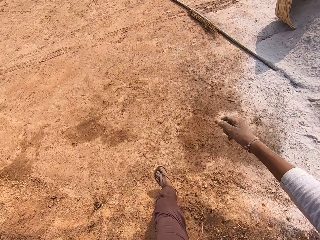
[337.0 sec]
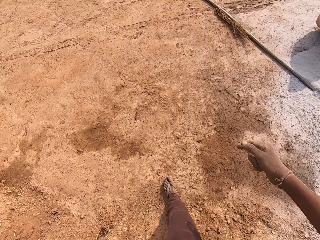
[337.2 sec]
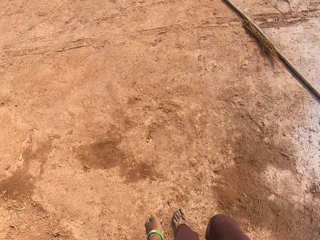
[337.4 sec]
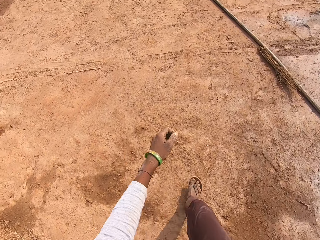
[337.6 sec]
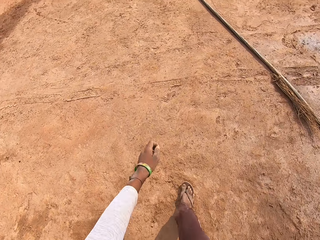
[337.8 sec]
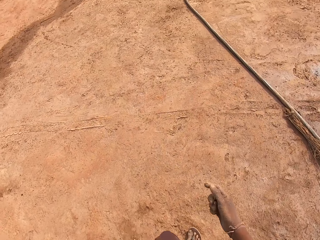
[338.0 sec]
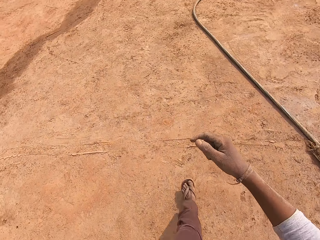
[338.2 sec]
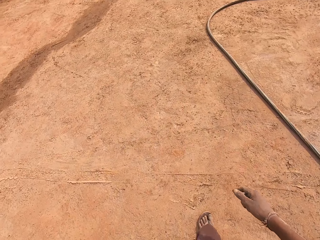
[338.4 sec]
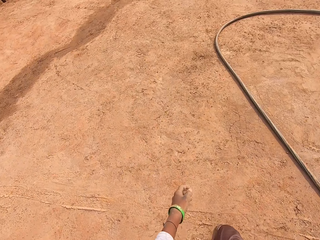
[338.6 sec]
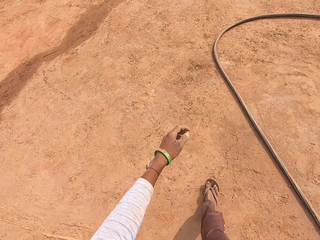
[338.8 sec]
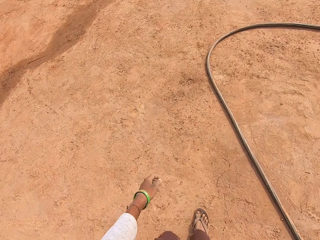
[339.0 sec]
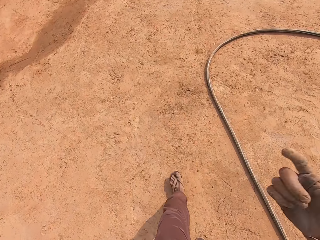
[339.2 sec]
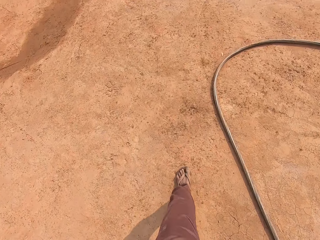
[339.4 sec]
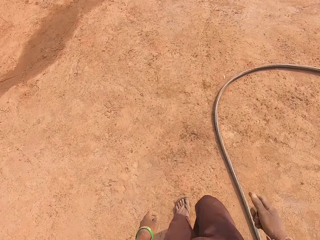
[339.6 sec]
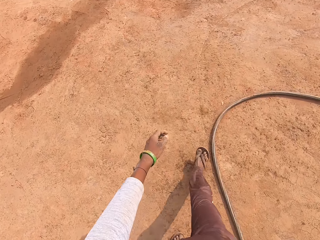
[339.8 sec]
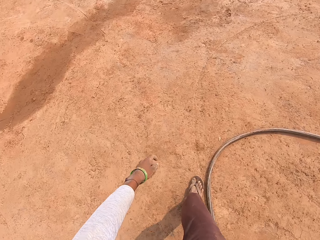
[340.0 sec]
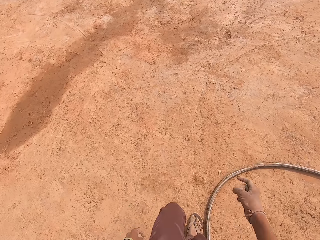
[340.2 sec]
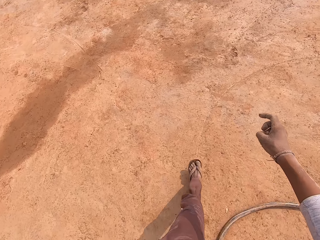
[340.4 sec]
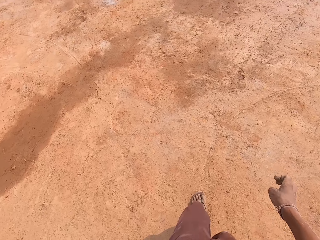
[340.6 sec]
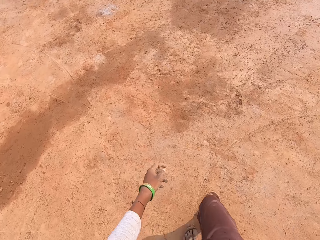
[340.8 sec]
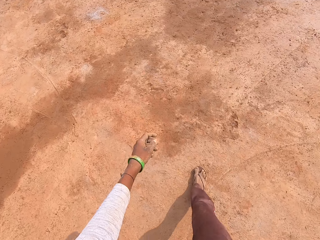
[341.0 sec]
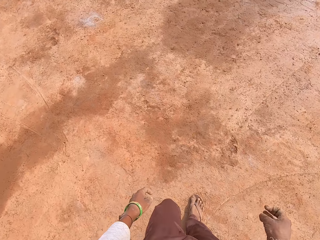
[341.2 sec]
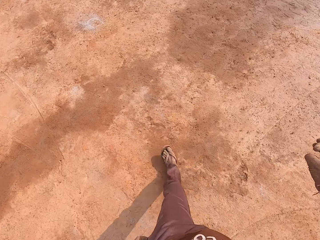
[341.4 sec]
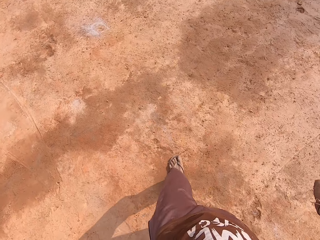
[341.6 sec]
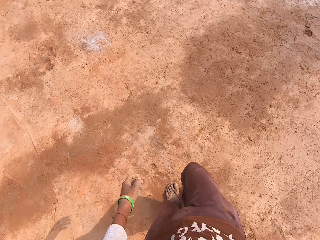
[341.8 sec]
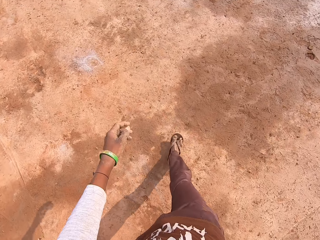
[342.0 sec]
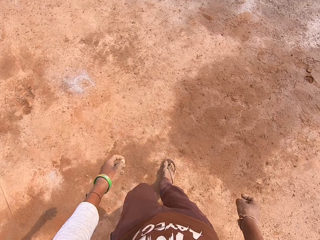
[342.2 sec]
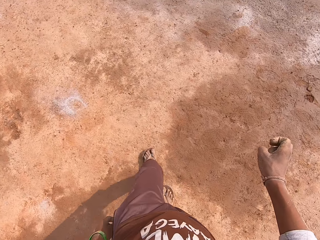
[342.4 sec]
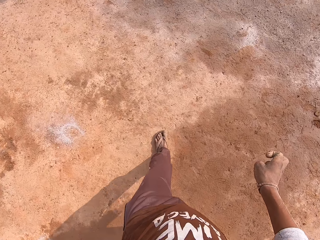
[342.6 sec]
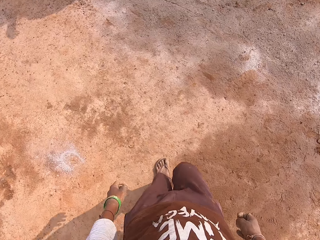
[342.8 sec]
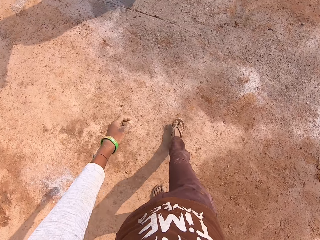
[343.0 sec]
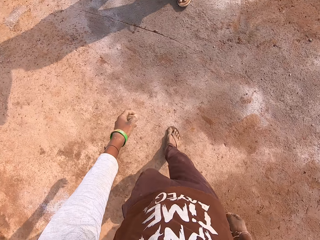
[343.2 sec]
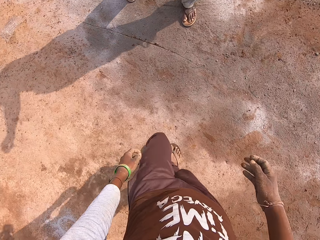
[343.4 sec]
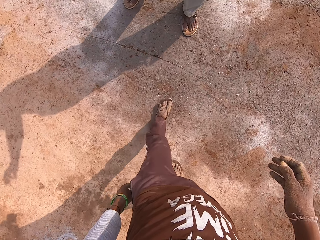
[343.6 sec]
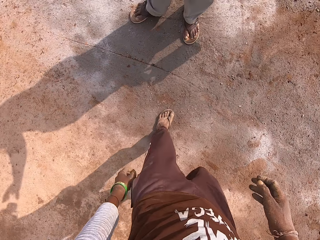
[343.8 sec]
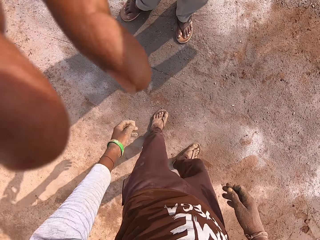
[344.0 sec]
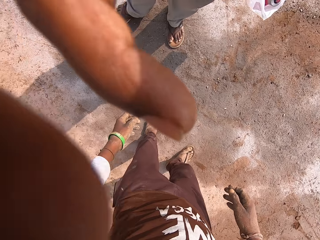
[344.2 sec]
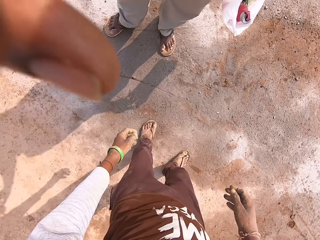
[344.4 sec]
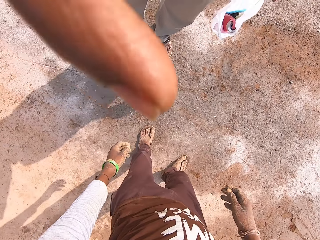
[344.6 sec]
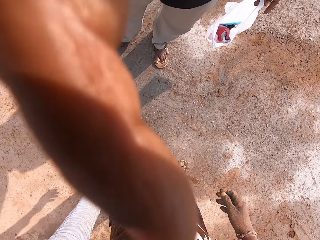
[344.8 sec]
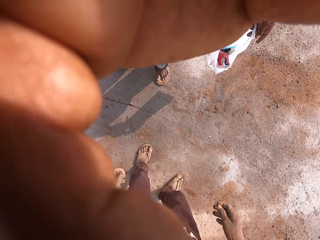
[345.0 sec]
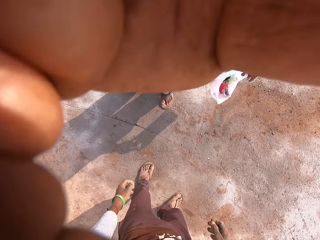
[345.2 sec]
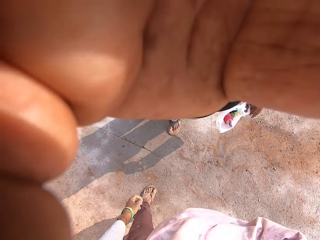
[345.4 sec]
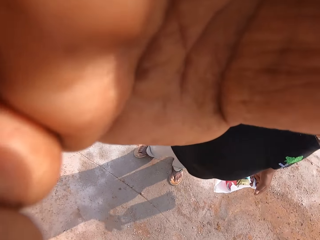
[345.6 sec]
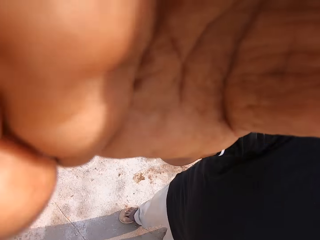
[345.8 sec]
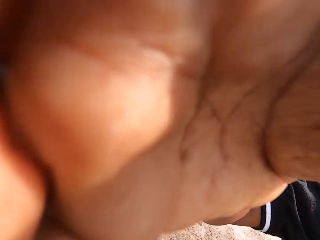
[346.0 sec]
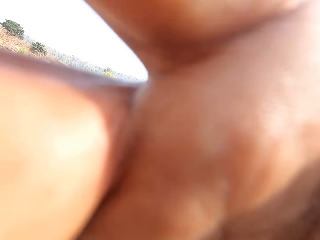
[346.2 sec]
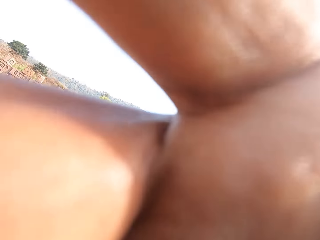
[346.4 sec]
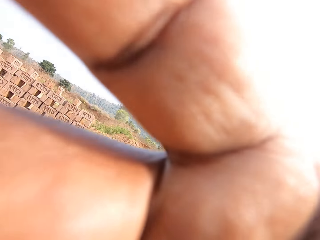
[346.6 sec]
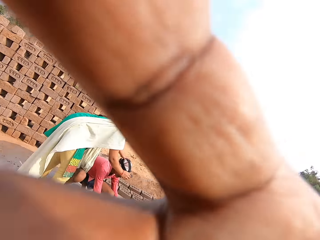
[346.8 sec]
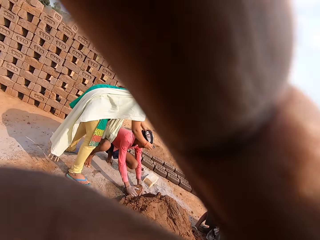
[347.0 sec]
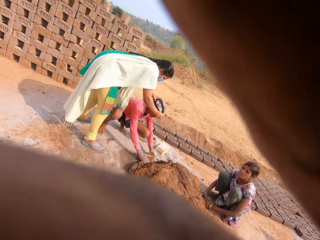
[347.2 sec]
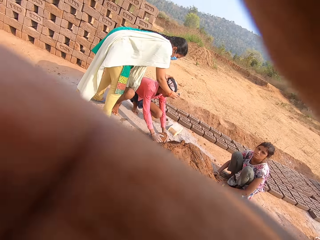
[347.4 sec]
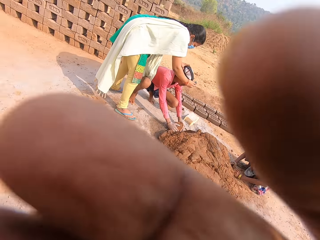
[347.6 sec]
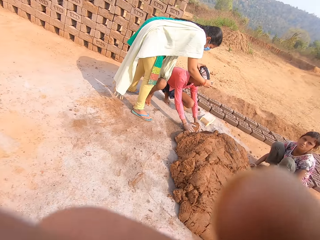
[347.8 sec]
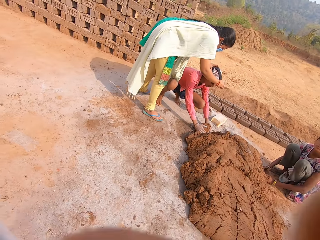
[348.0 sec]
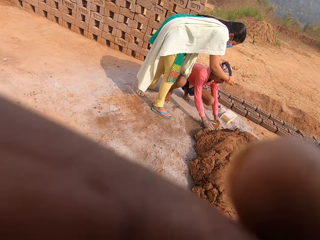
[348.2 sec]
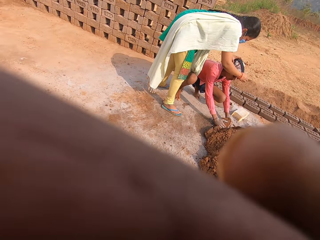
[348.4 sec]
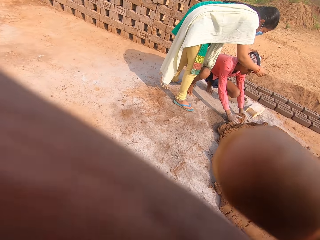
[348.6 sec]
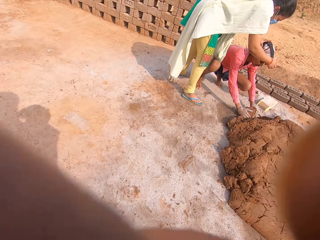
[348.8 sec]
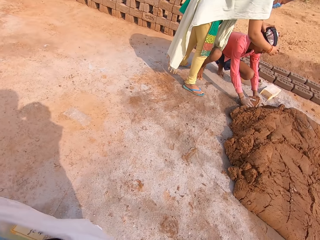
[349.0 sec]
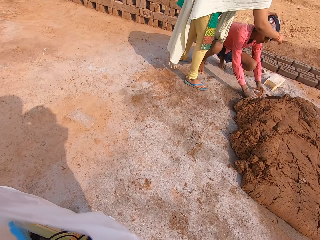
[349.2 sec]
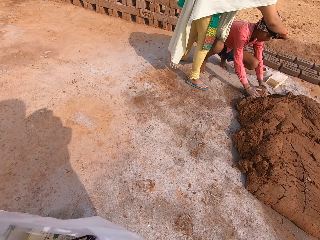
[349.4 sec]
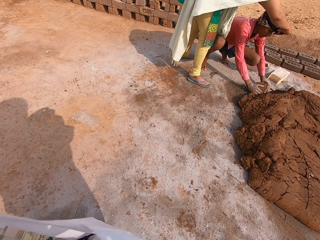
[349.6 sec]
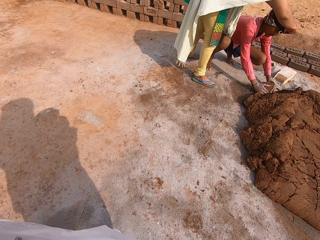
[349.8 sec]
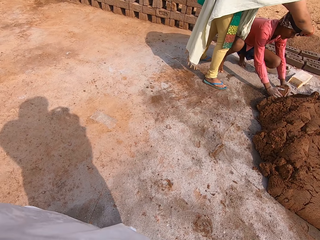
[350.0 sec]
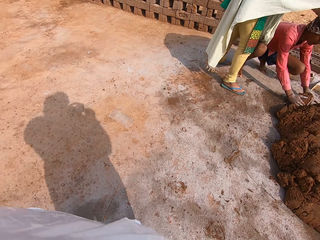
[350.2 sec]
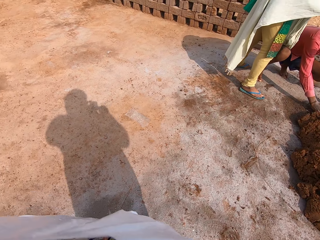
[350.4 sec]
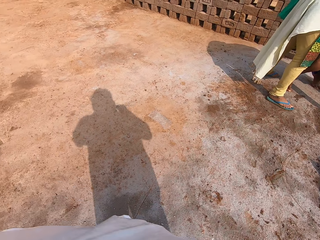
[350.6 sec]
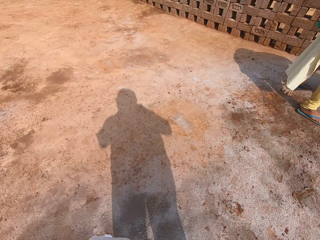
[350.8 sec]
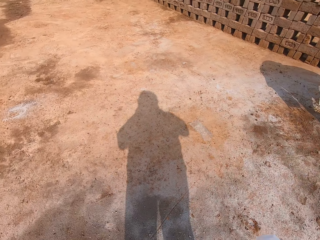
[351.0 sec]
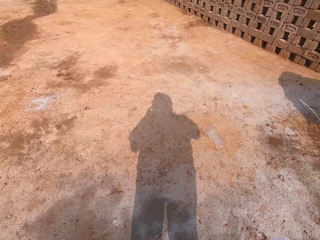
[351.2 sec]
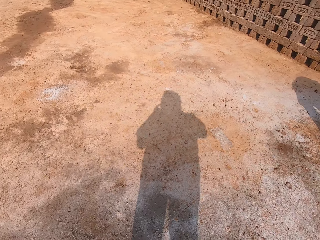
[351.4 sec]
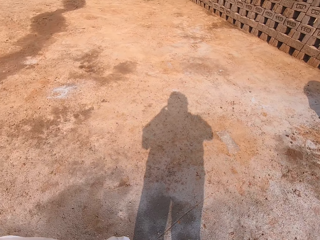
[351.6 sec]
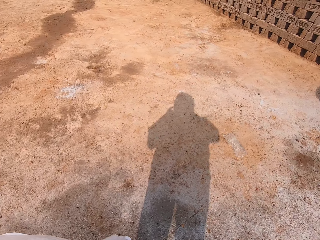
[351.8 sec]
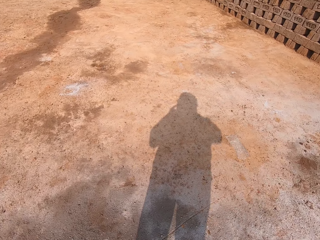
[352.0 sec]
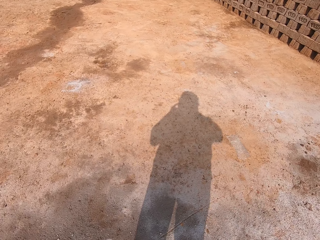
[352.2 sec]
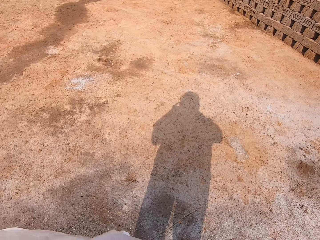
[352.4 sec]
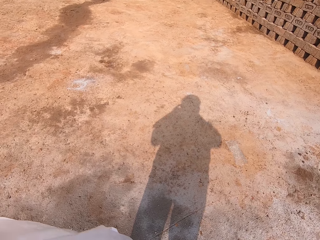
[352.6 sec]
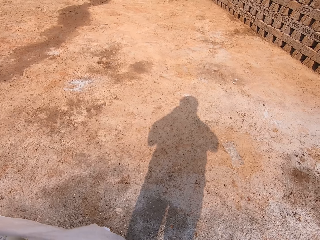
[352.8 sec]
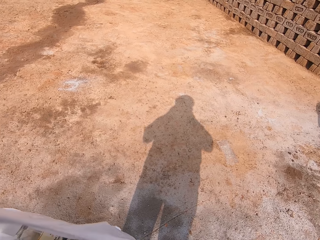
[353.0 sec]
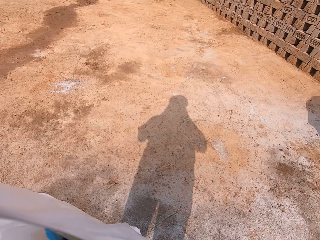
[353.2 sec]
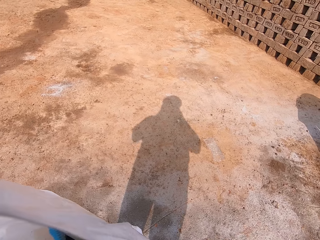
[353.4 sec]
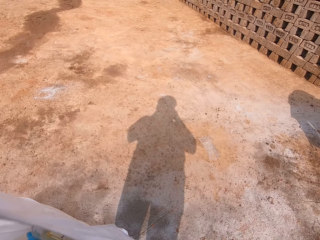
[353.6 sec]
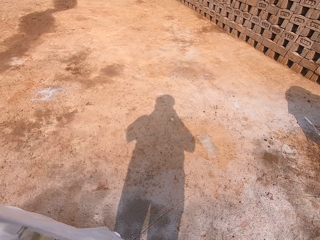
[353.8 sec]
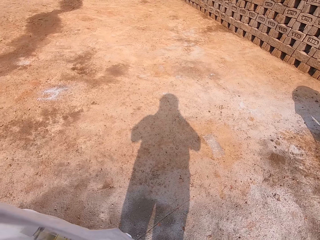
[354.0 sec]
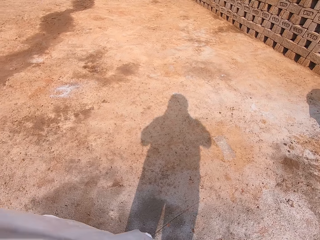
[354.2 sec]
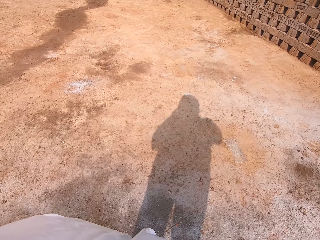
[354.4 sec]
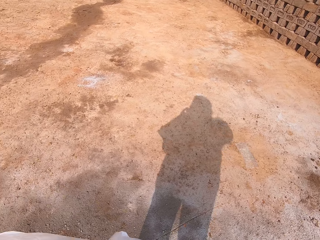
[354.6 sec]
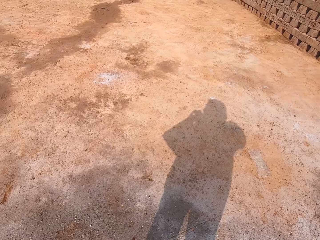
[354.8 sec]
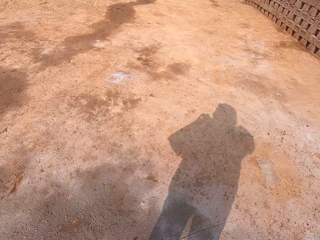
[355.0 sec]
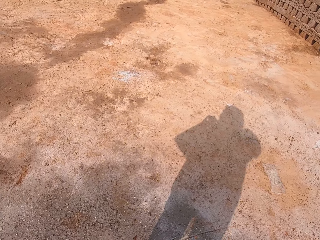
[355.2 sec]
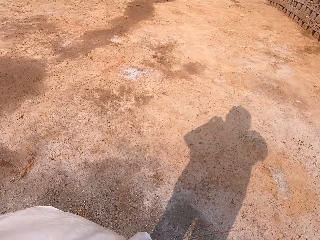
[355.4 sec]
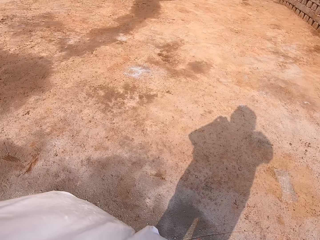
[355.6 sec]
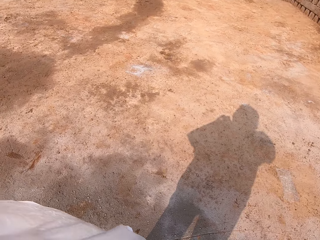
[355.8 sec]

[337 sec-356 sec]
A man interacts with the camera wearer. A woman adjusts a camera on a girl's head with both hands. The camera wearer looks around.
